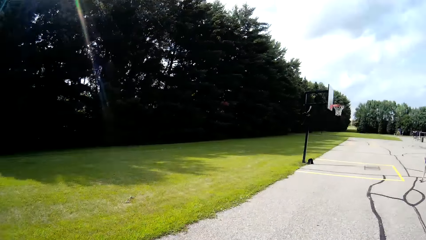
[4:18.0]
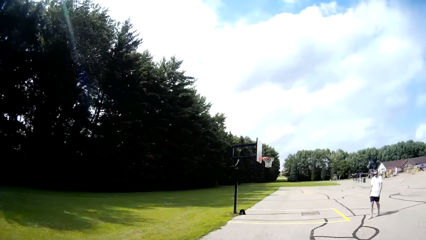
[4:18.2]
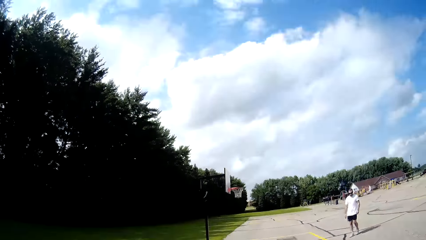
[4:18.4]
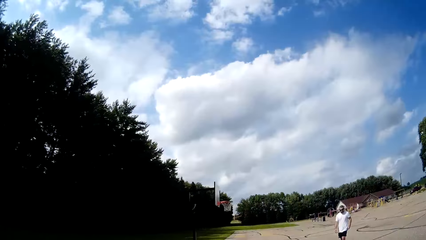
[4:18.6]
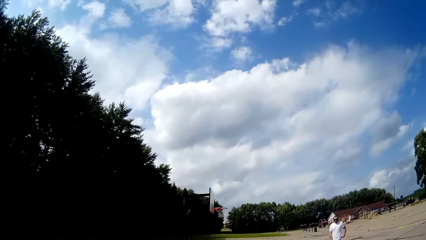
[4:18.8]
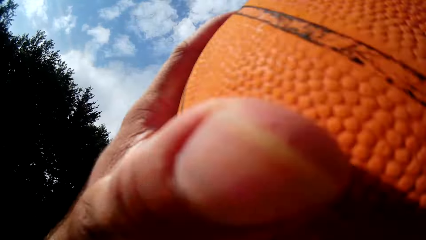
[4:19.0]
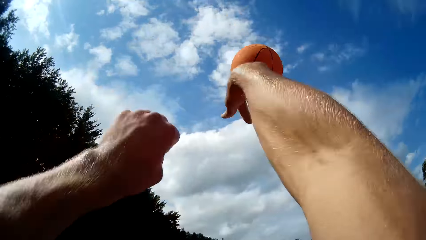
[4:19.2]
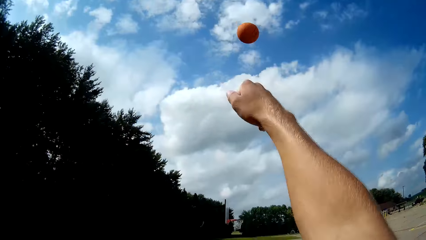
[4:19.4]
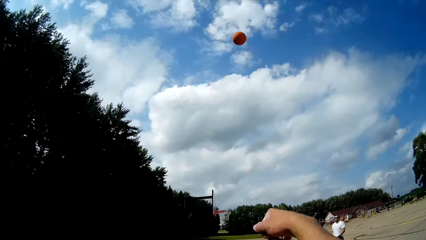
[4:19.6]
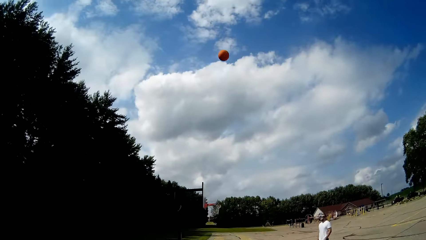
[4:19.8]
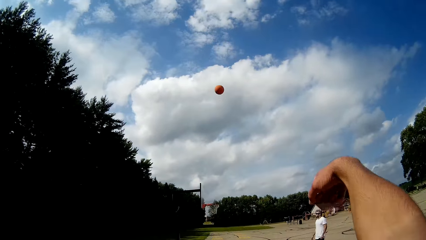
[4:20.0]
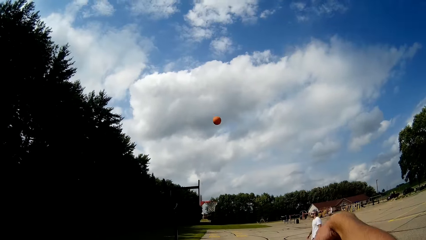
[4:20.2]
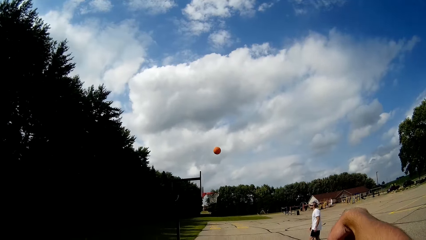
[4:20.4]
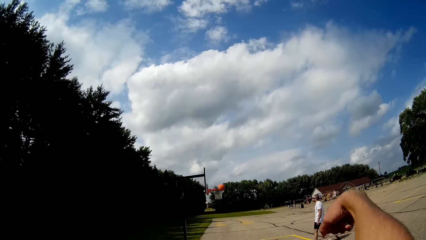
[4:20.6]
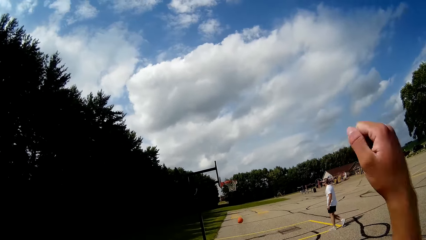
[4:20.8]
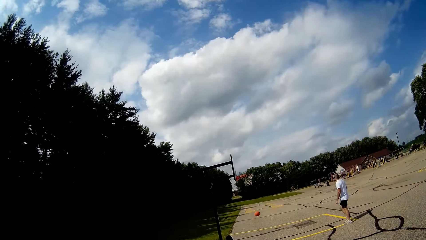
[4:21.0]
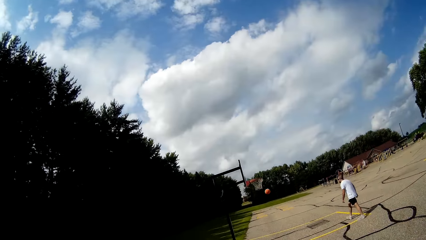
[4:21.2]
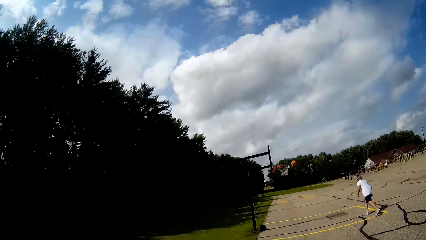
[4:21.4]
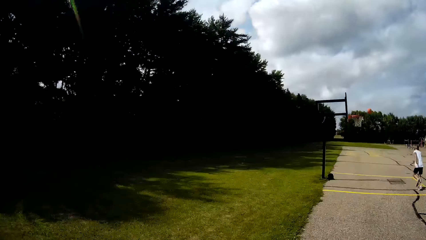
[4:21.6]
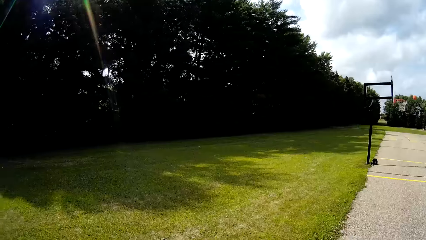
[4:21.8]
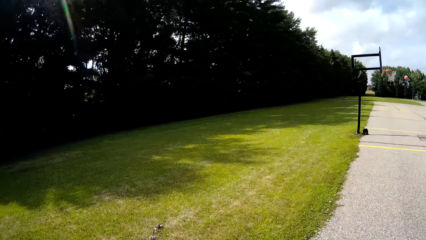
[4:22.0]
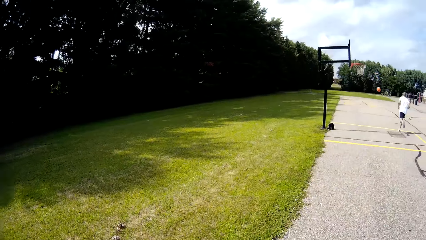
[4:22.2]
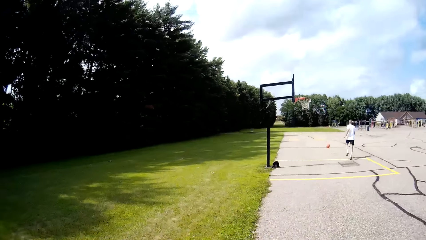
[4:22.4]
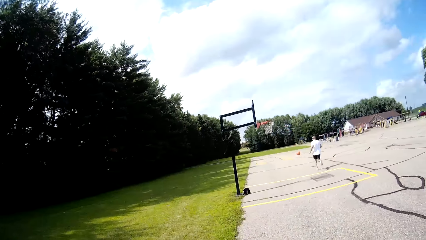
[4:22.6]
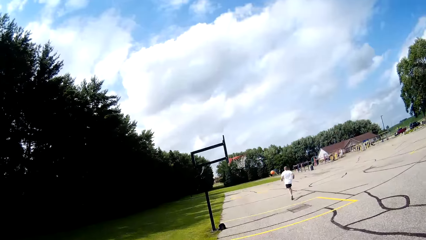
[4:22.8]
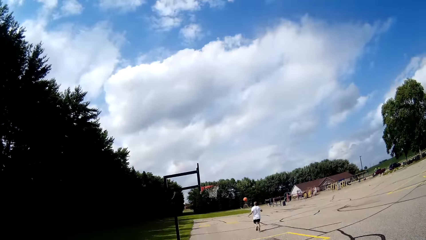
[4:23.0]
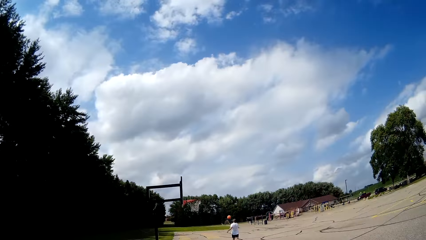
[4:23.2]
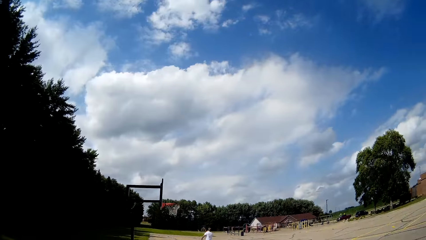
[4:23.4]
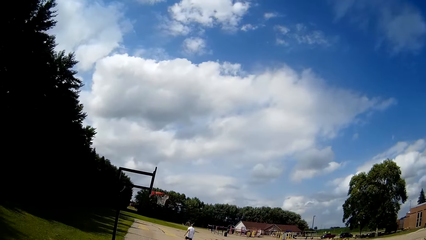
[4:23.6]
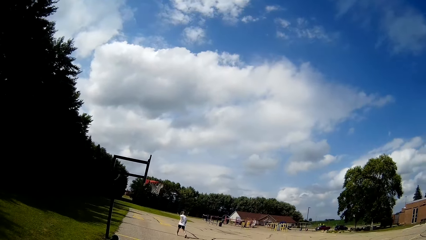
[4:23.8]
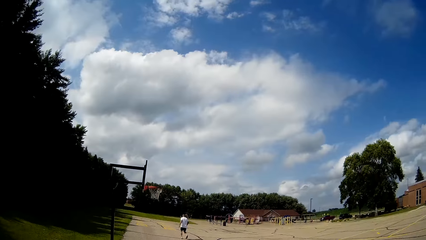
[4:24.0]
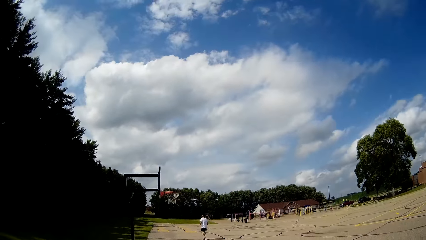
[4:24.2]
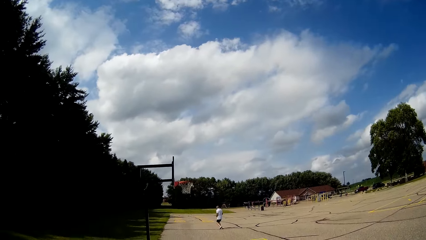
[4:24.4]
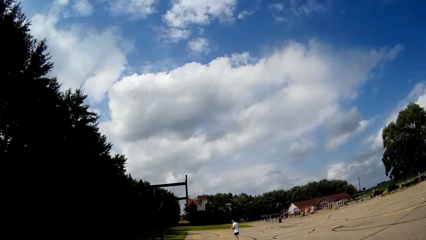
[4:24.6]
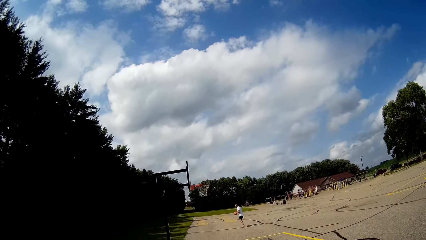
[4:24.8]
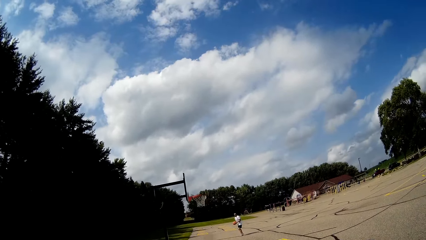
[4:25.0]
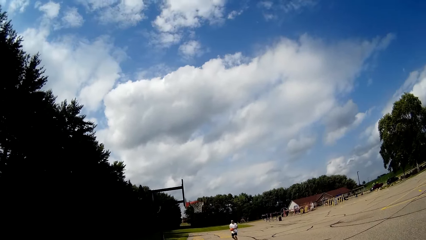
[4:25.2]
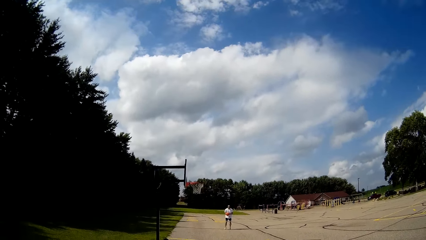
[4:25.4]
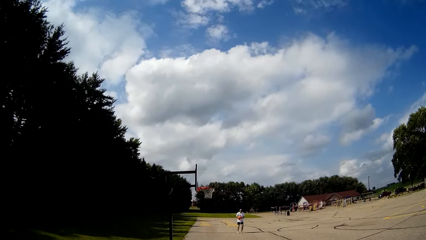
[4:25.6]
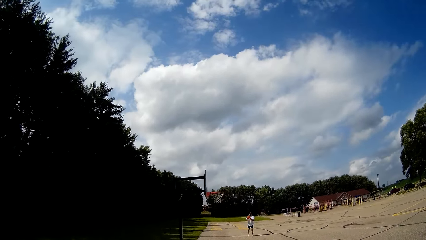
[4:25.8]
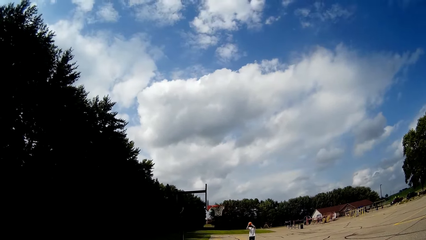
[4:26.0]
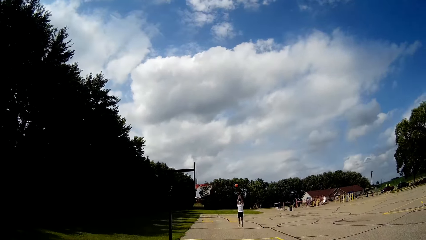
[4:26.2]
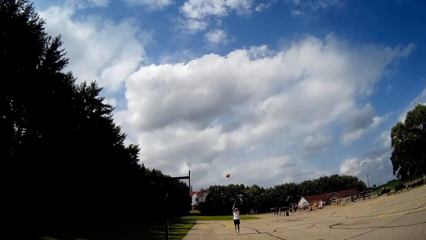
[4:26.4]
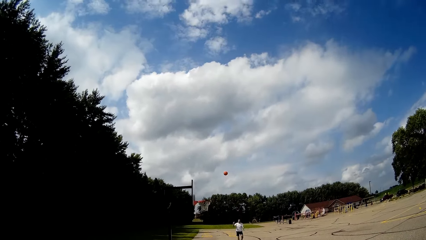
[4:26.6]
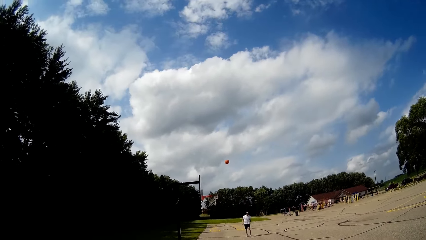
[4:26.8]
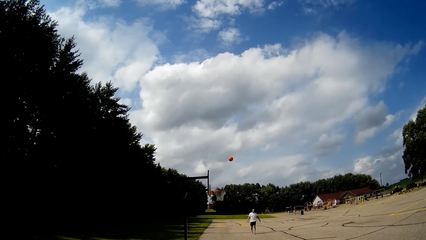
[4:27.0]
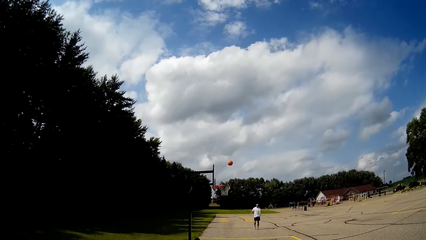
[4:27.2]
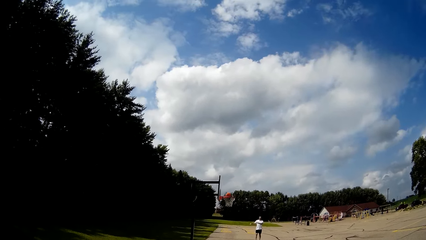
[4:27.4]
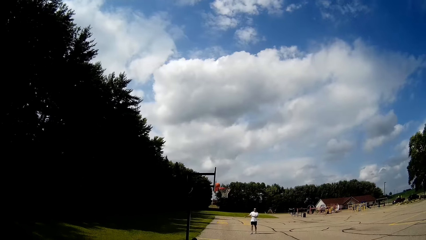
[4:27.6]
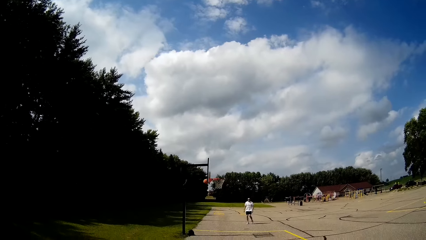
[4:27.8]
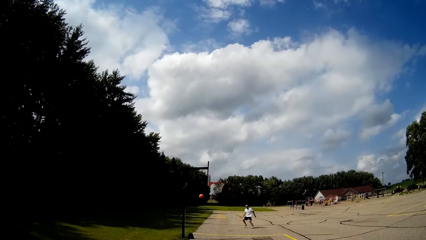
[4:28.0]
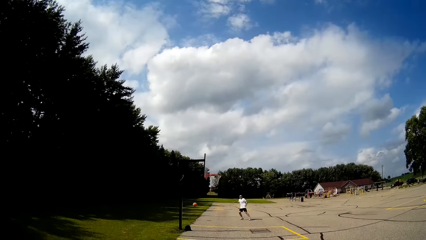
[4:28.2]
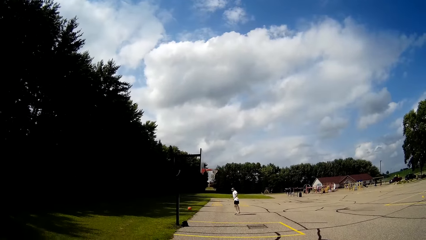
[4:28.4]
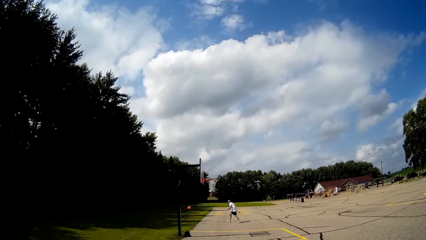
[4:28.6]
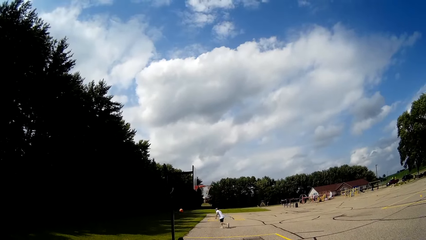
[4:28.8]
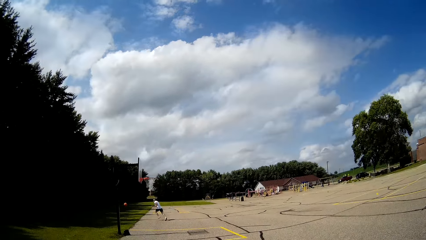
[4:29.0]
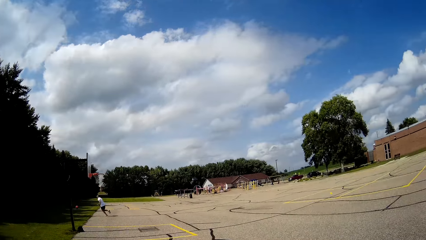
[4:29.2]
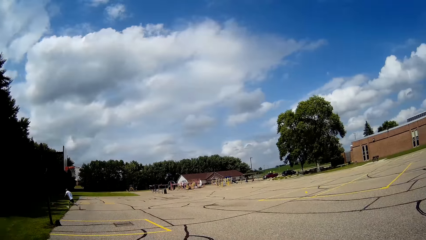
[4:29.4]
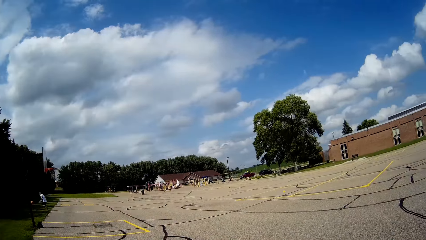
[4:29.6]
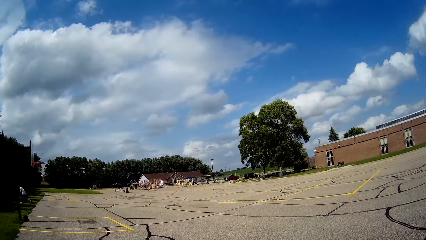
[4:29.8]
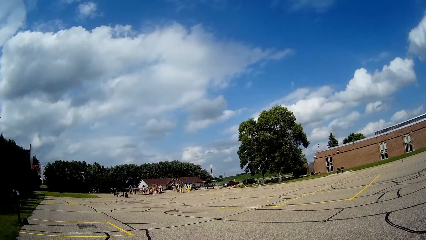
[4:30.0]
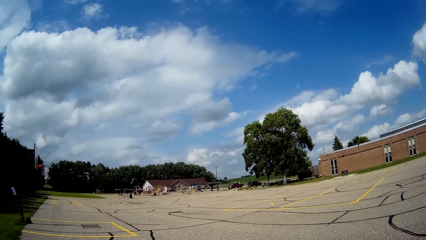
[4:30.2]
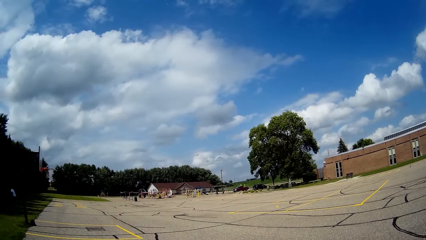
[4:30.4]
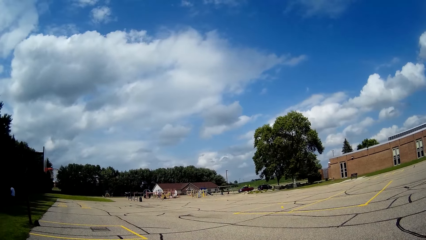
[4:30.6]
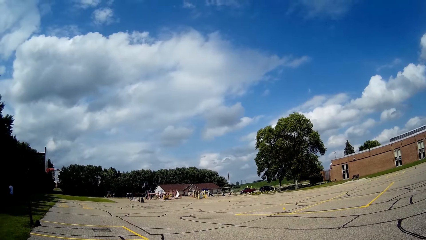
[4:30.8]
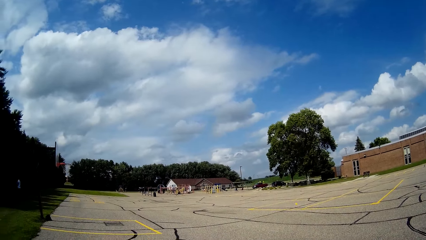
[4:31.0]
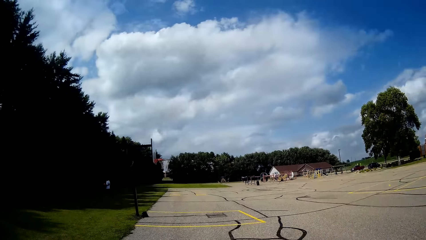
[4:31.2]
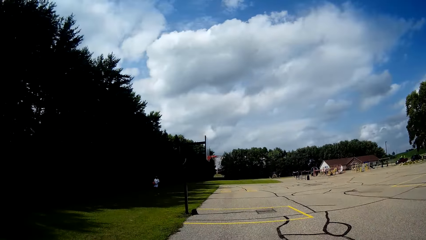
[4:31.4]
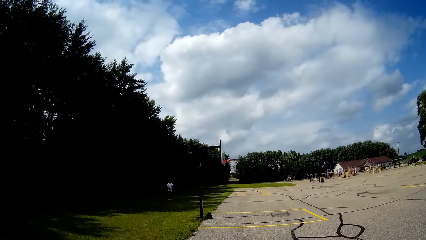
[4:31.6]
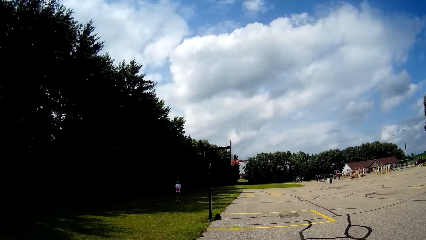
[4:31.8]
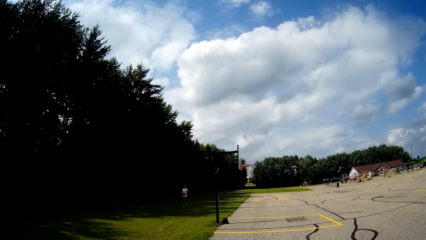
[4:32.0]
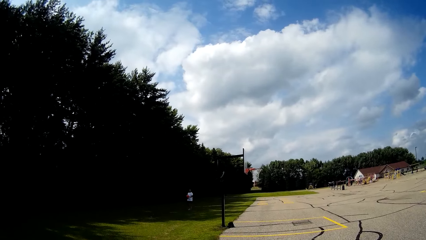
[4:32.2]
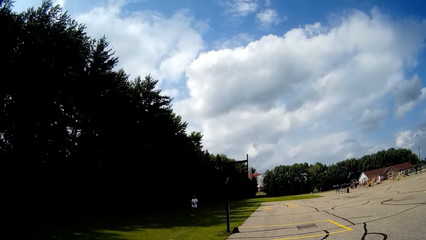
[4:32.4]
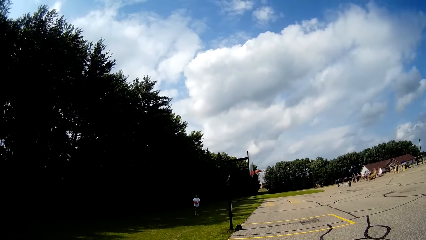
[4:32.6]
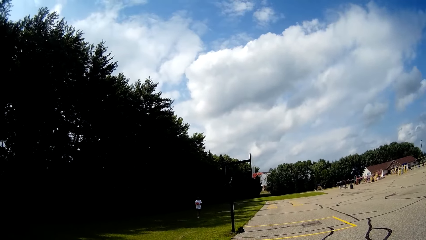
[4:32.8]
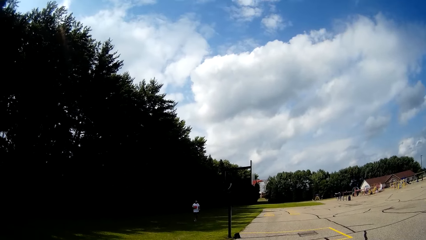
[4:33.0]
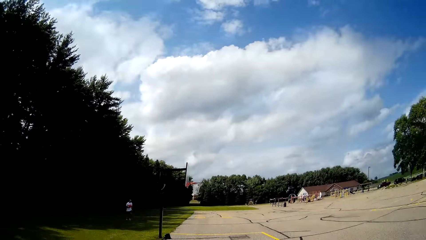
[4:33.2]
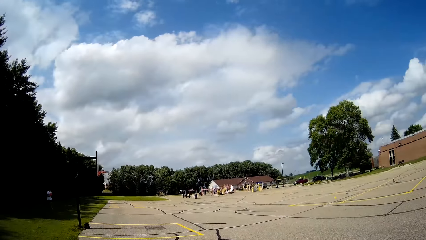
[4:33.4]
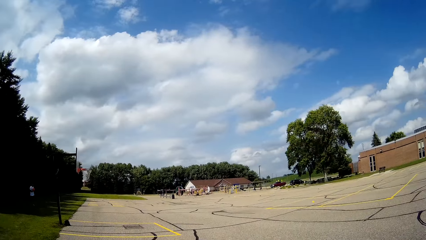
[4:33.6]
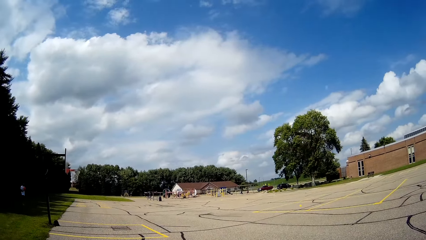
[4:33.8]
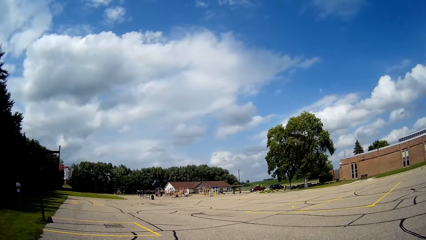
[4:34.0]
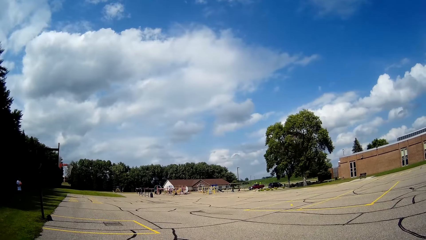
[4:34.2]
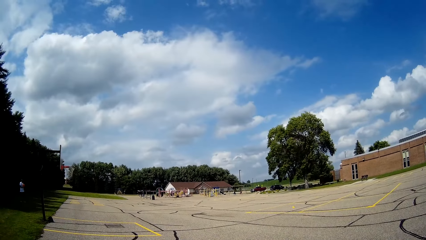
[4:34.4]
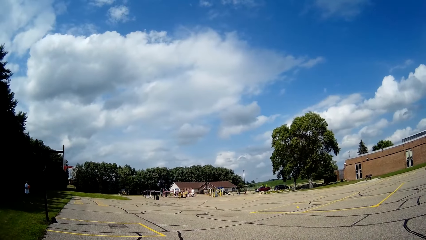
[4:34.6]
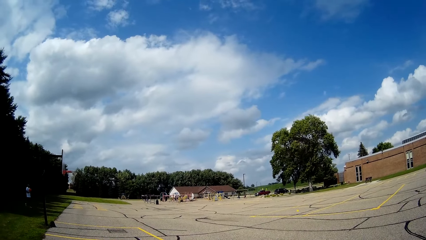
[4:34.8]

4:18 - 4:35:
The camera wearer takes the ball. He throws the basketball toward the rim with his hands. A man runs after the ball. The man catches the basketball with his hands. The man throws the basketball toward the rim with his hands. The man runs after the ball. The man catches the basketball with his hands.
